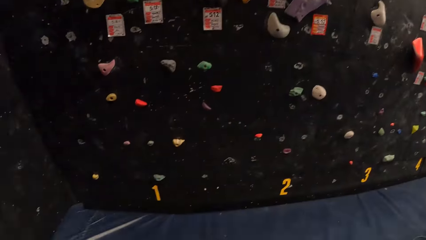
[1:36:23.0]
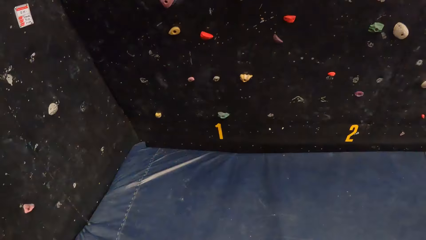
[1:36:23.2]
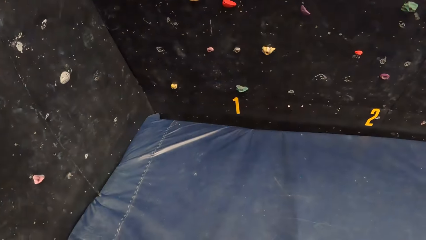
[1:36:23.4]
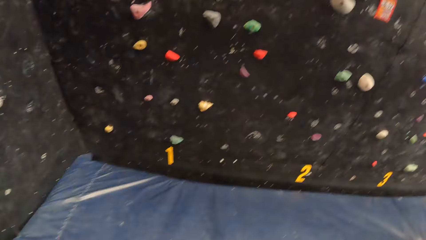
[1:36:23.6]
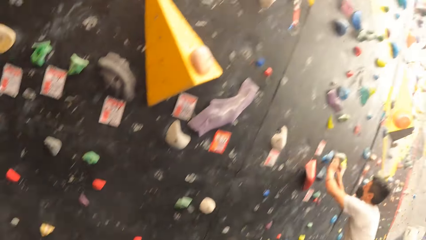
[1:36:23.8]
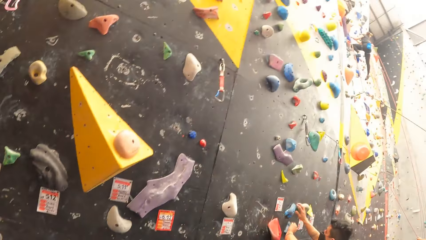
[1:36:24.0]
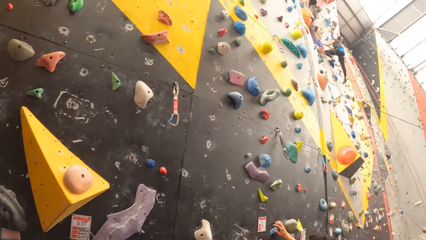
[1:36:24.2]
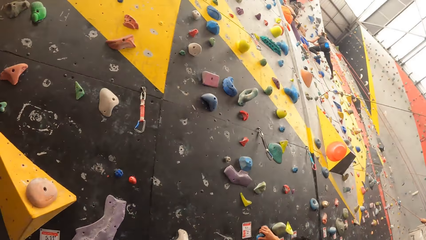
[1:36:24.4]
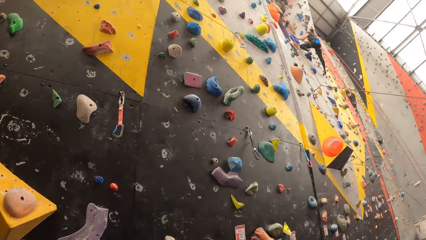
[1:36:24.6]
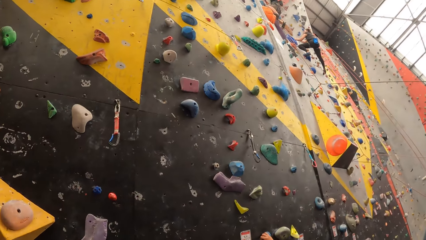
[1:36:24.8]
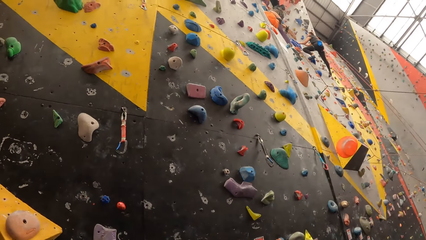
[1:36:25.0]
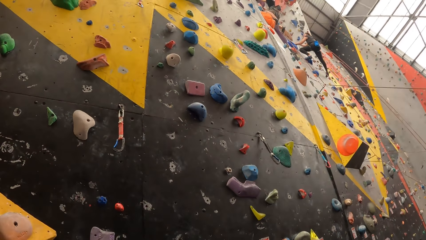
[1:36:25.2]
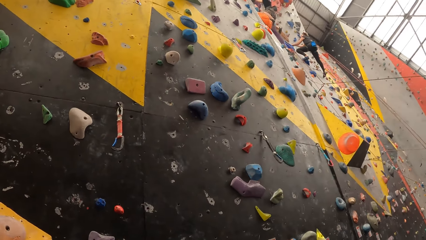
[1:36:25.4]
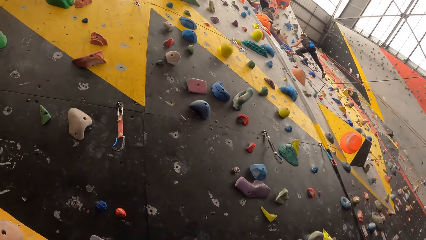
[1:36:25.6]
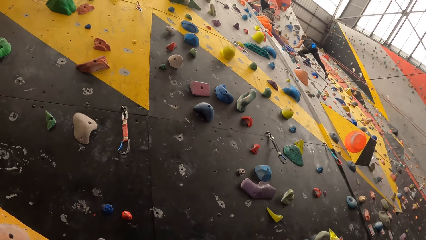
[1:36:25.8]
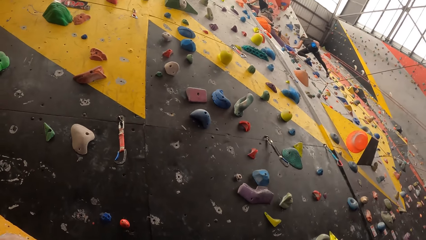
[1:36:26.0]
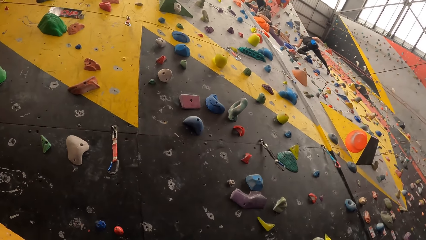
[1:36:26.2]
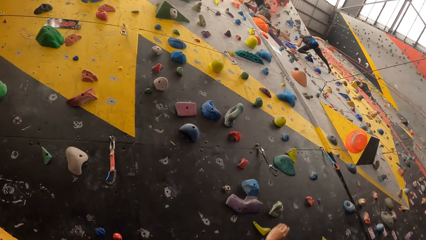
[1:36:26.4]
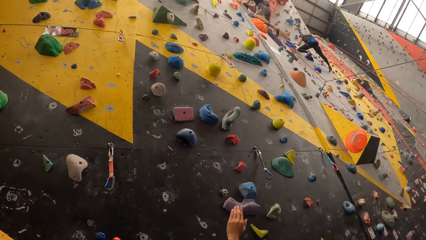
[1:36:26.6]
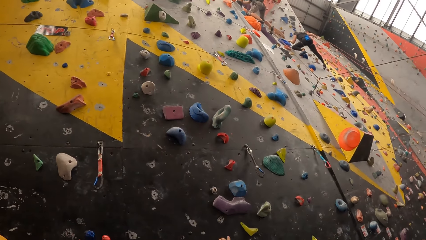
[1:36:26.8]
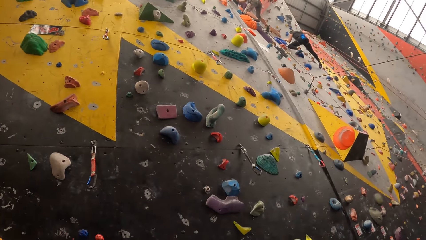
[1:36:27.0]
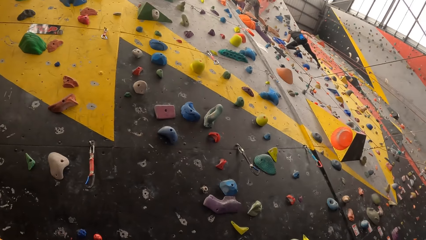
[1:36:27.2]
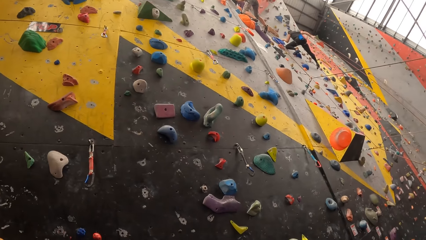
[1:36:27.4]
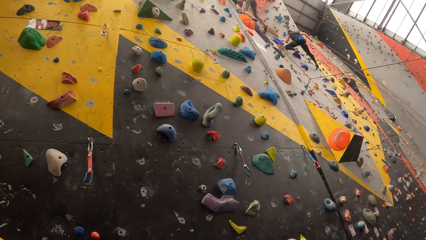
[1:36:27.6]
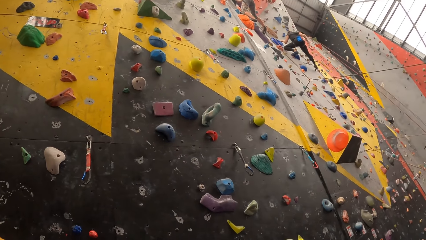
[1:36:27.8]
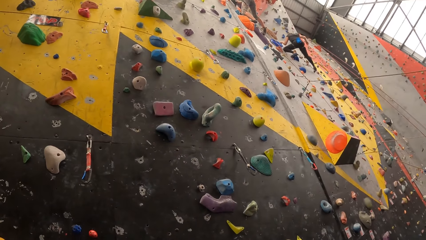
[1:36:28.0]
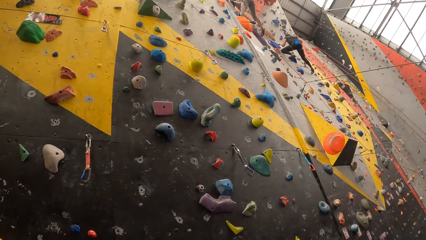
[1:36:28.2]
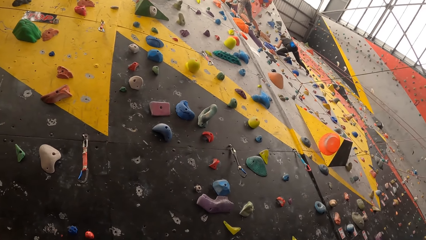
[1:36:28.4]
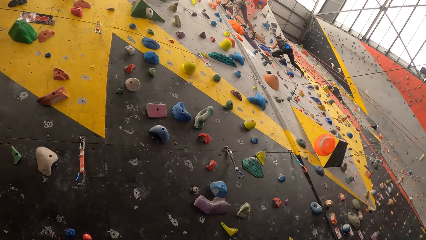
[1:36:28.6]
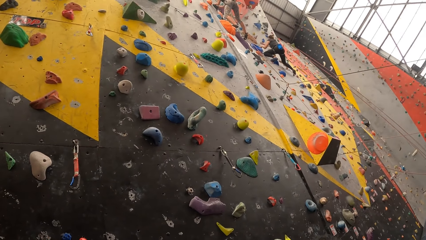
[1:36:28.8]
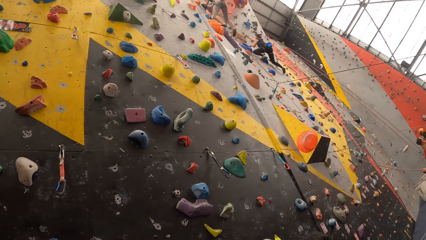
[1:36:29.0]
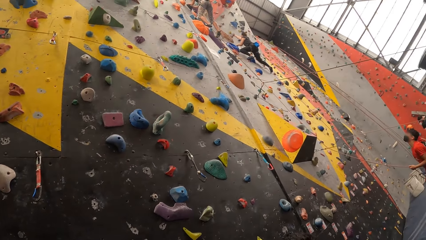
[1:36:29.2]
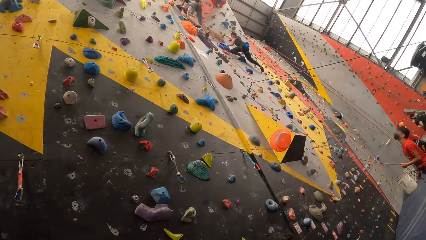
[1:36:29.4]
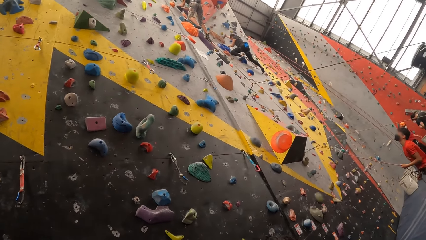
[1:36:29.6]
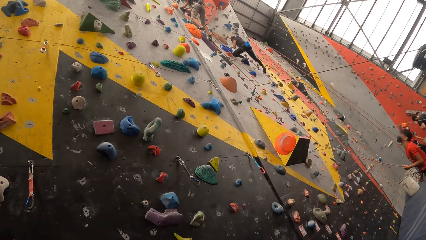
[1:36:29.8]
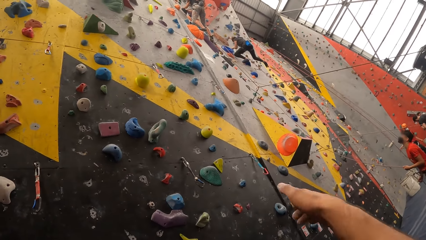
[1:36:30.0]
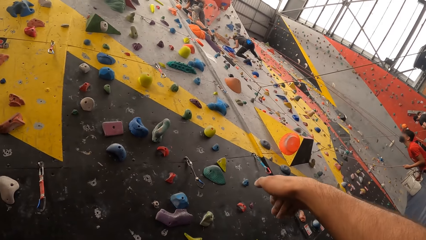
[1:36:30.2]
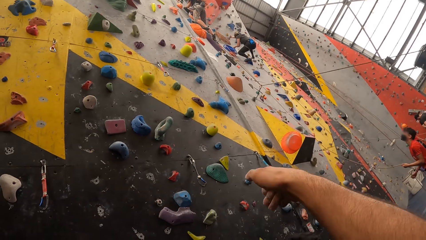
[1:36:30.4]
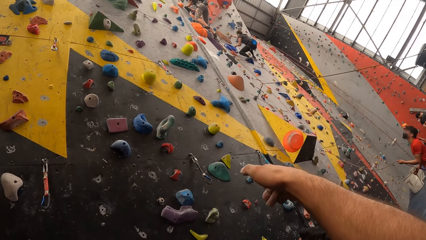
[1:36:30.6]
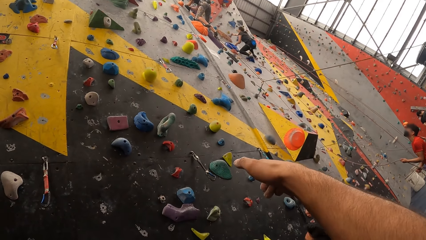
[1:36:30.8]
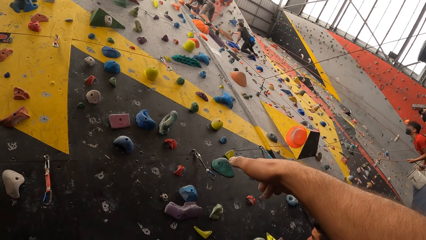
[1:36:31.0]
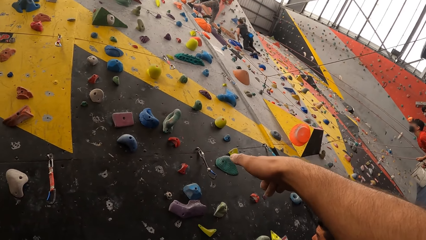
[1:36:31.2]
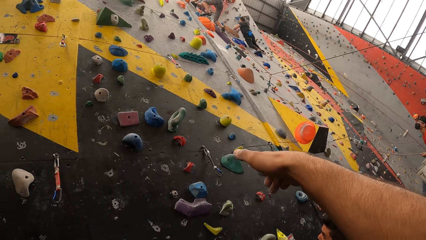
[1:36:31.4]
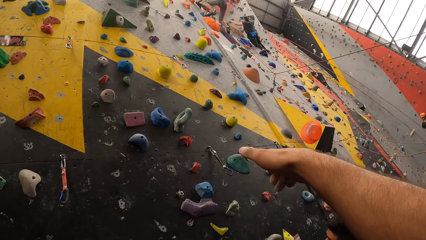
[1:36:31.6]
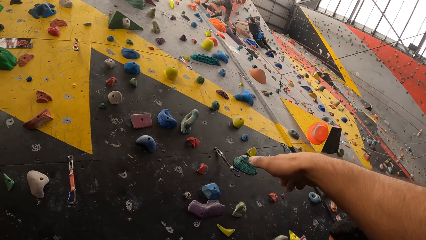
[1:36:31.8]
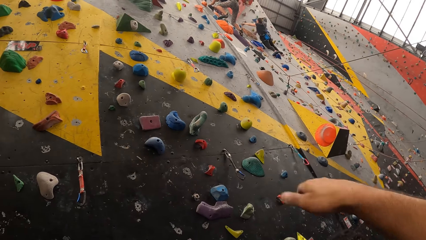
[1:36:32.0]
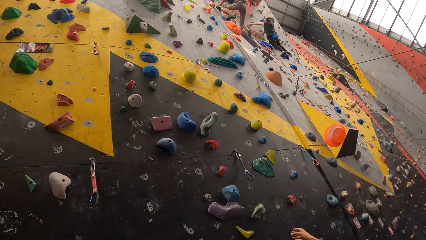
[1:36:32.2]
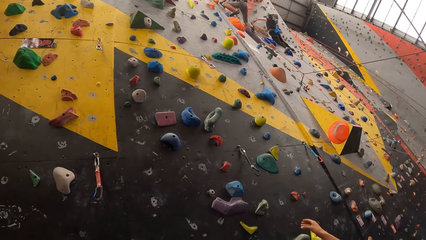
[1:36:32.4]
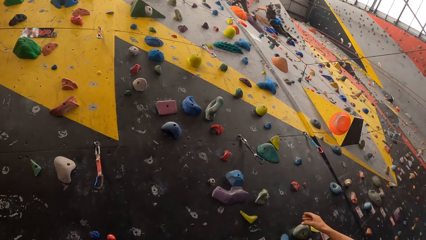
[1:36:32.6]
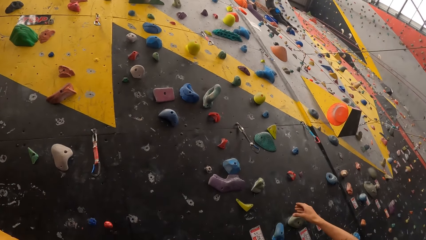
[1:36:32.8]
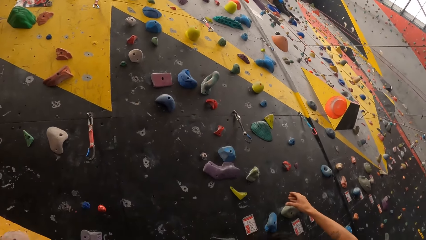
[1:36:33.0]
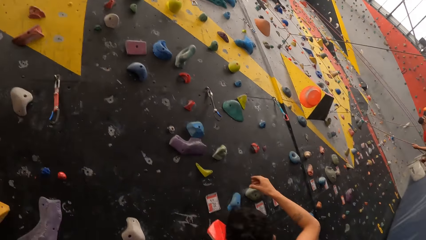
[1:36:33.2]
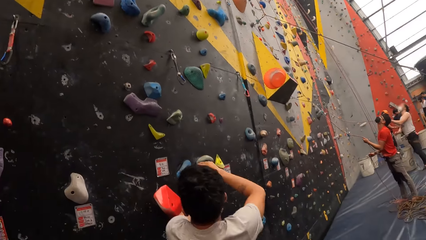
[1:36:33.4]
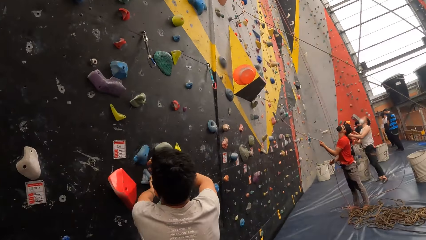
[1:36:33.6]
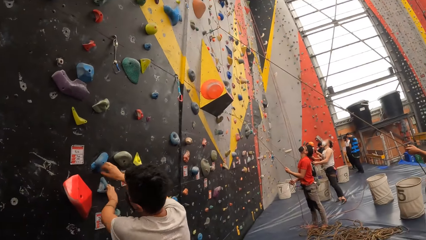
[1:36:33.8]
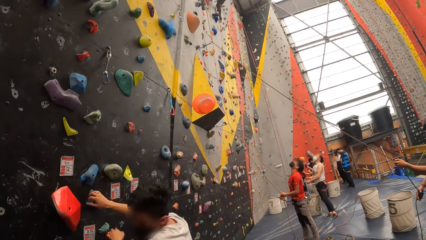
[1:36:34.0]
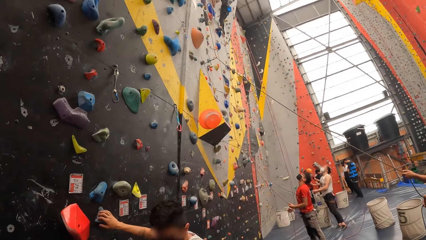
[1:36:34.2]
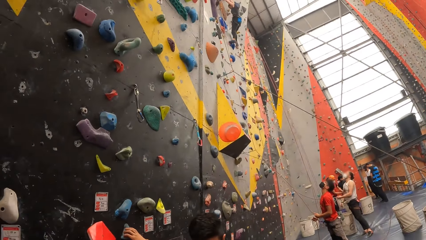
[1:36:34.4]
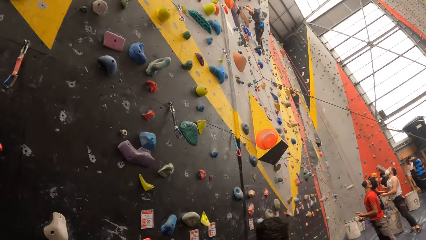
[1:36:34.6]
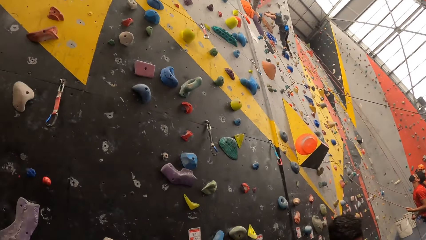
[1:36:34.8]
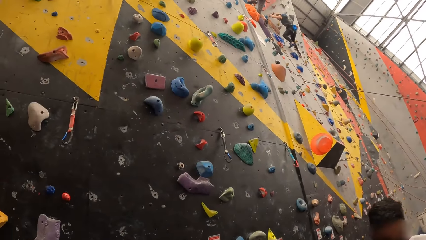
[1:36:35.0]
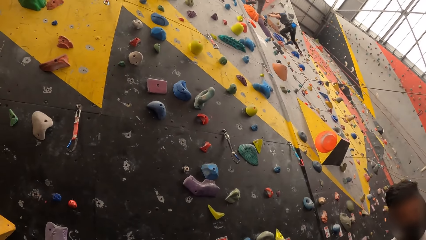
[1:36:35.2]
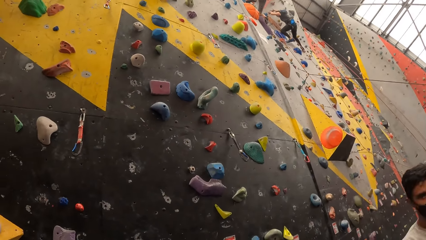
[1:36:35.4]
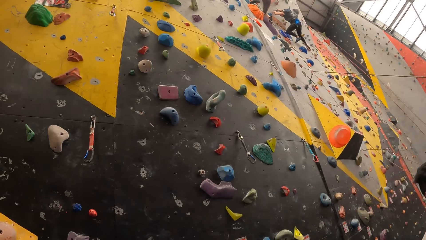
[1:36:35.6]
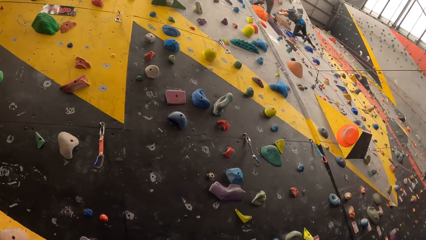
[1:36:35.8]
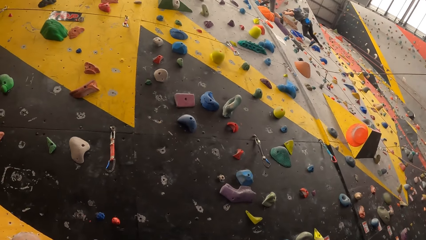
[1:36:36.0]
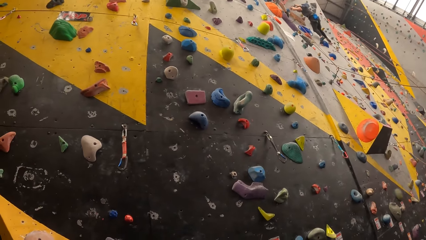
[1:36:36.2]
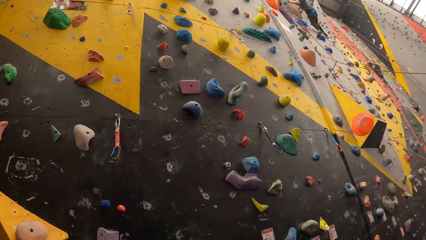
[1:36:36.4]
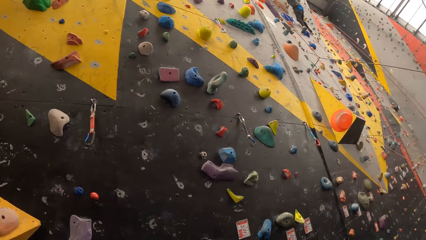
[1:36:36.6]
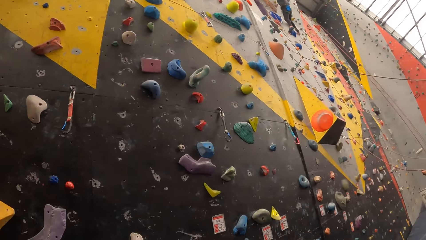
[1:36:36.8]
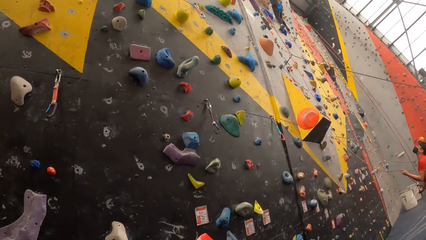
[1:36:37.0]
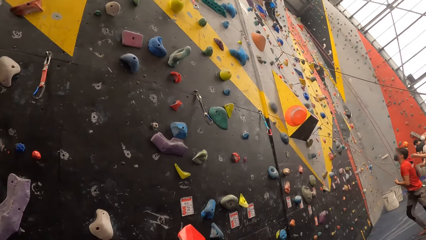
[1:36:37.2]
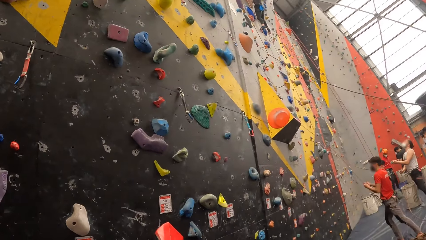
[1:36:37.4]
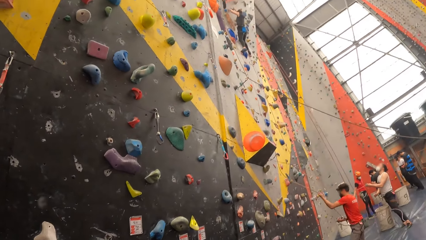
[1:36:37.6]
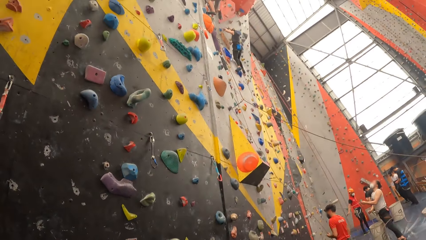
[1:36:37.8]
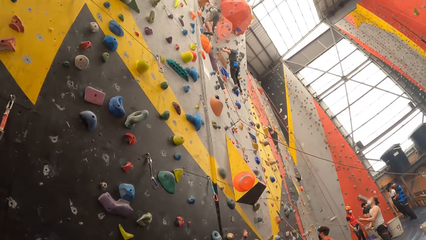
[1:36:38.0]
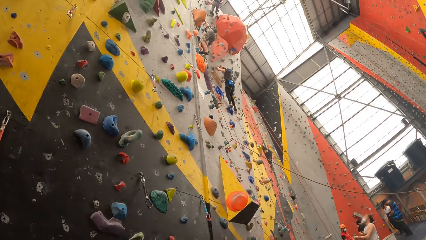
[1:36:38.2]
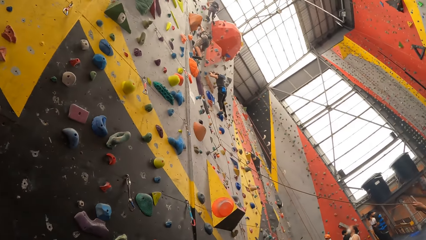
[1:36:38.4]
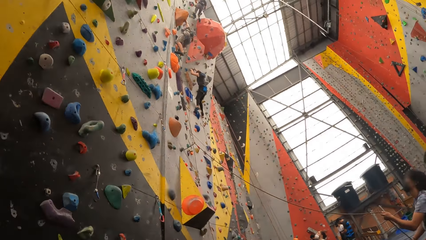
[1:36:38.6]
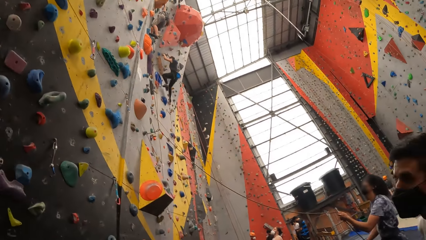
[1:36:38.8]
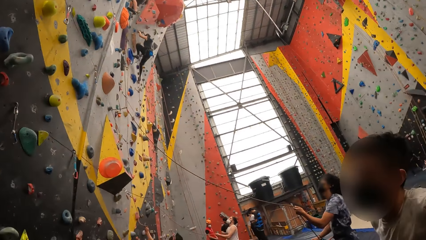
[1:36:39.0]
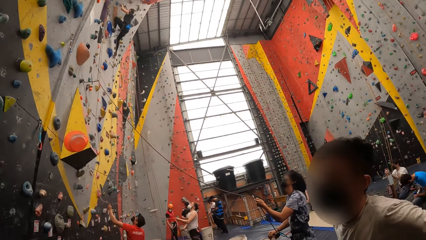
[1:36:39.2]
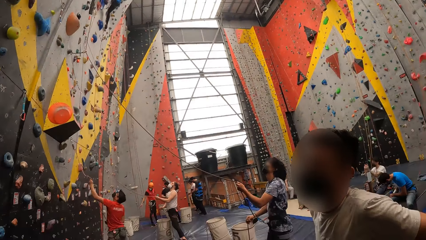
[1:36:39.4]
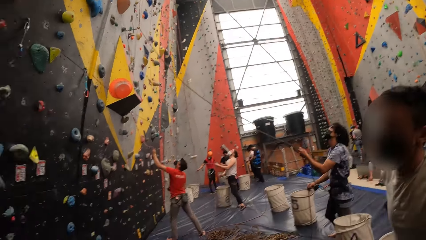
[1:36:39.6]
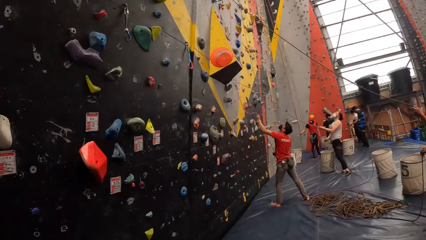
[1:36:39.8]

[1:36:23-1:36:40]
The person holds on the climbing holds. The camera wearer looks around. Another person ascends the wall. A further person ascends the wall.
